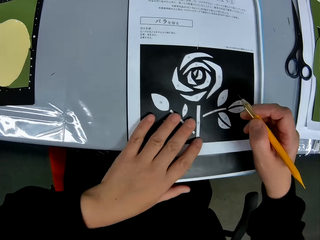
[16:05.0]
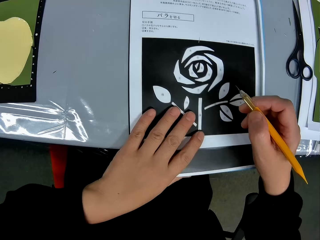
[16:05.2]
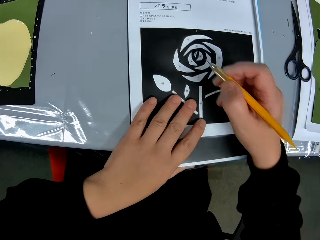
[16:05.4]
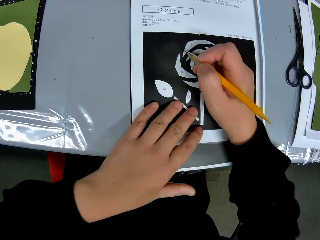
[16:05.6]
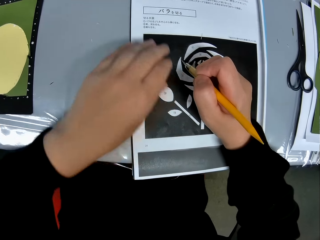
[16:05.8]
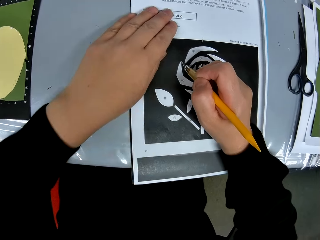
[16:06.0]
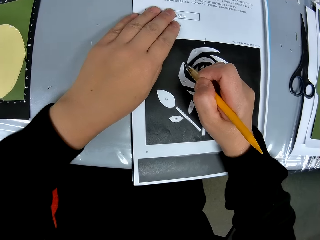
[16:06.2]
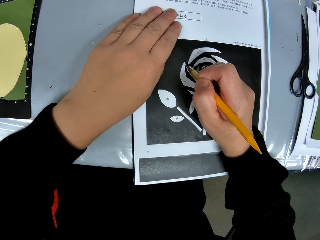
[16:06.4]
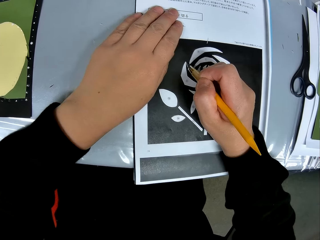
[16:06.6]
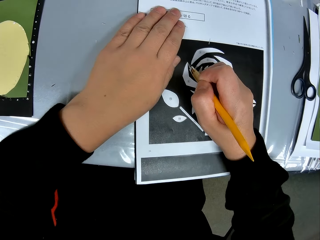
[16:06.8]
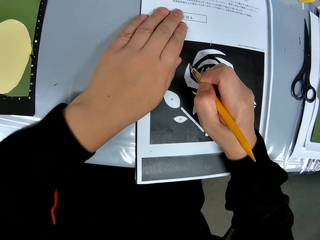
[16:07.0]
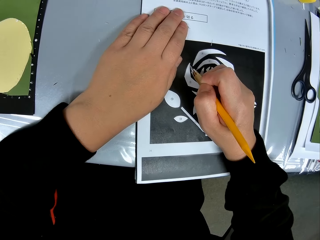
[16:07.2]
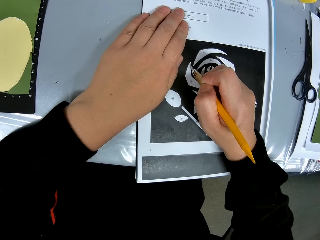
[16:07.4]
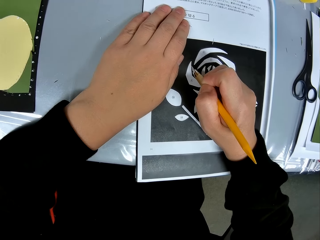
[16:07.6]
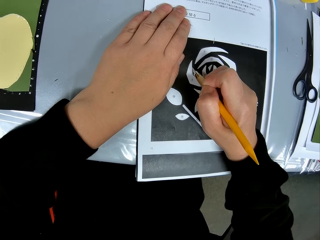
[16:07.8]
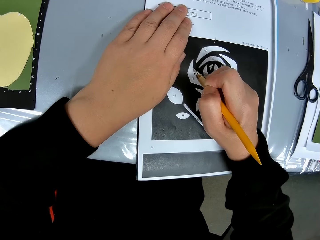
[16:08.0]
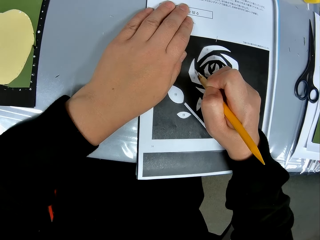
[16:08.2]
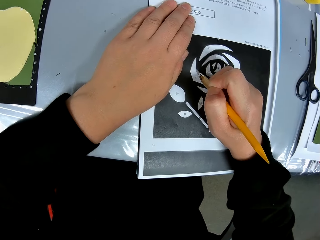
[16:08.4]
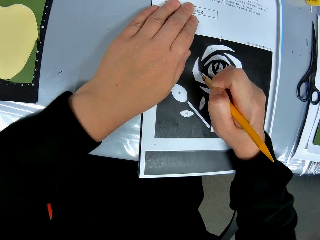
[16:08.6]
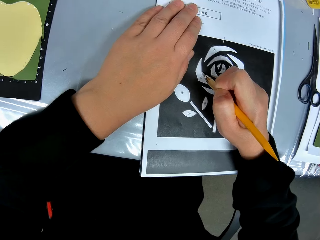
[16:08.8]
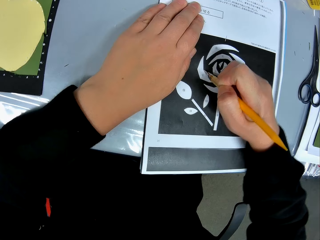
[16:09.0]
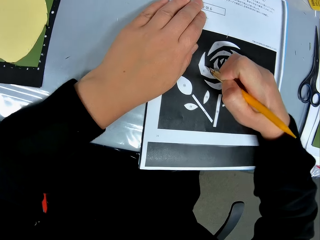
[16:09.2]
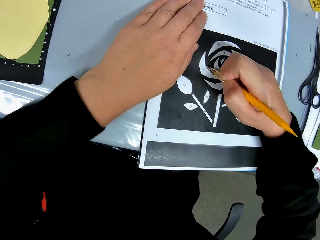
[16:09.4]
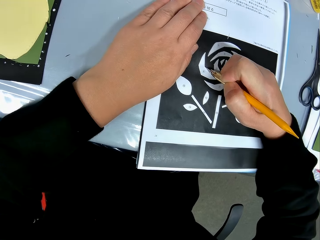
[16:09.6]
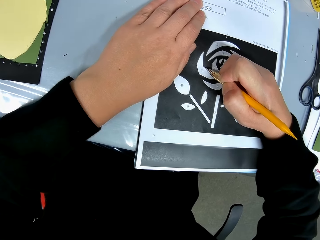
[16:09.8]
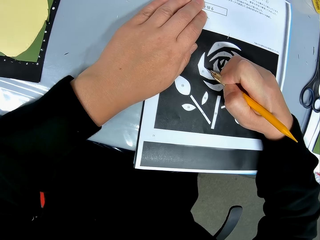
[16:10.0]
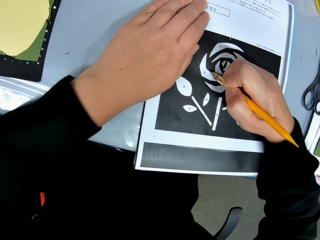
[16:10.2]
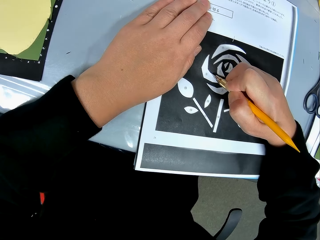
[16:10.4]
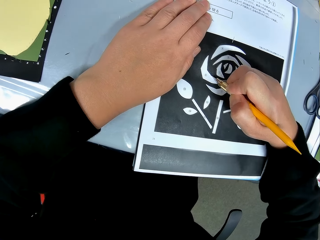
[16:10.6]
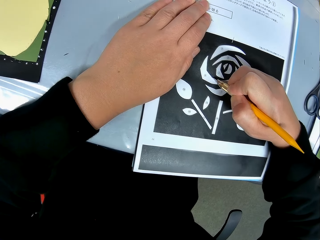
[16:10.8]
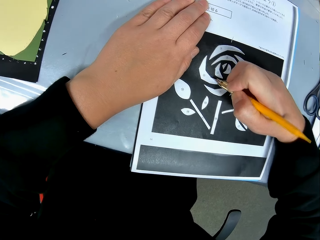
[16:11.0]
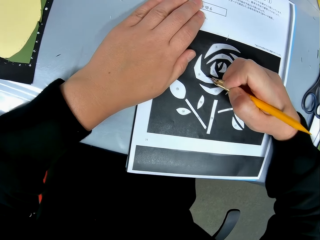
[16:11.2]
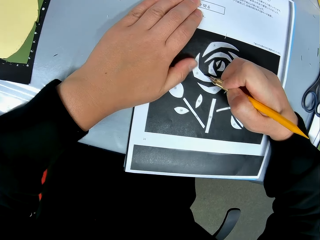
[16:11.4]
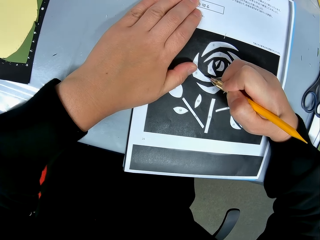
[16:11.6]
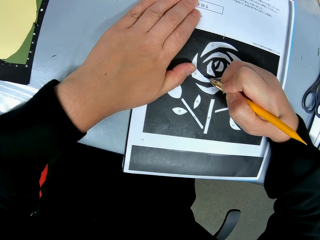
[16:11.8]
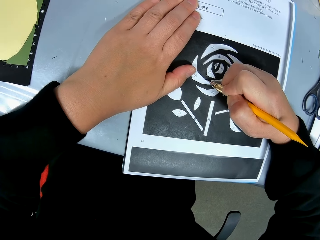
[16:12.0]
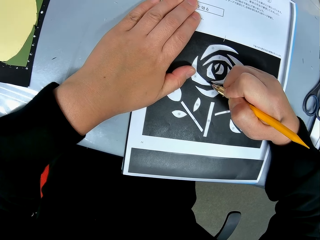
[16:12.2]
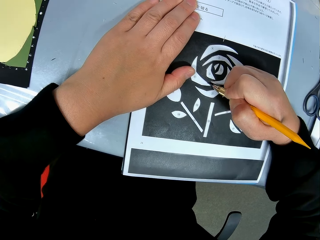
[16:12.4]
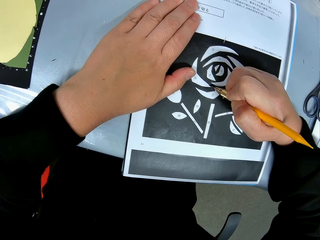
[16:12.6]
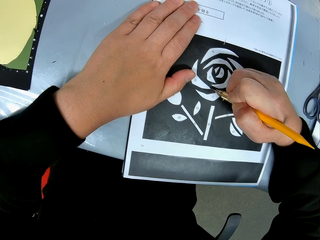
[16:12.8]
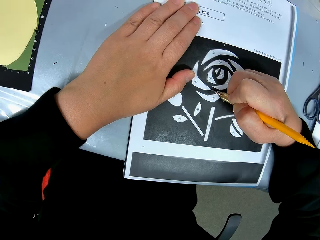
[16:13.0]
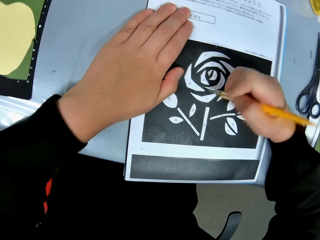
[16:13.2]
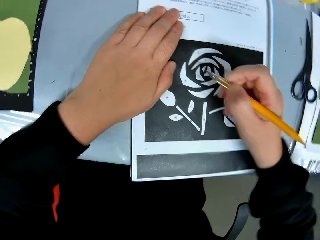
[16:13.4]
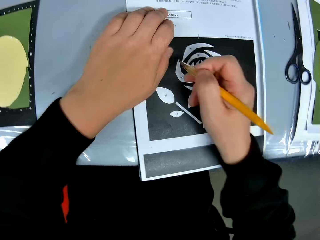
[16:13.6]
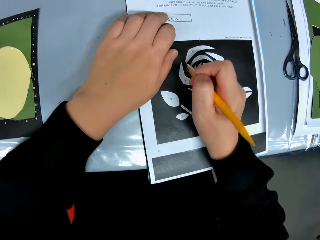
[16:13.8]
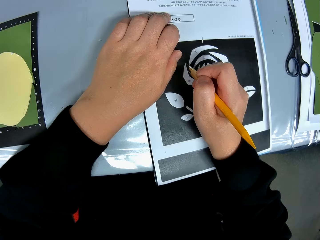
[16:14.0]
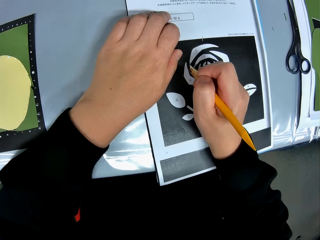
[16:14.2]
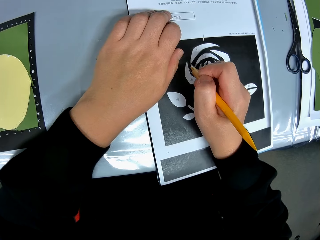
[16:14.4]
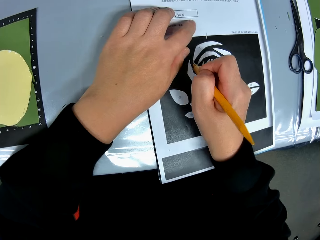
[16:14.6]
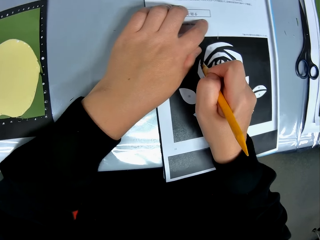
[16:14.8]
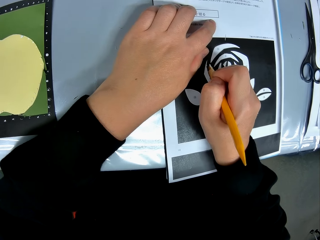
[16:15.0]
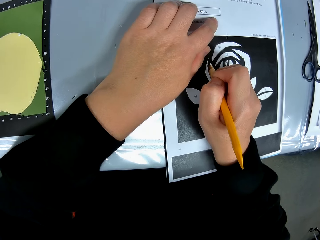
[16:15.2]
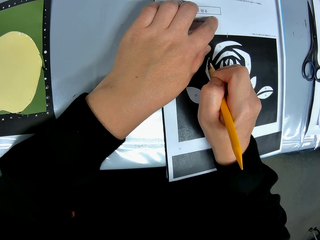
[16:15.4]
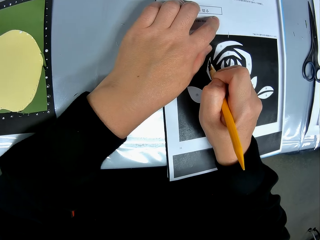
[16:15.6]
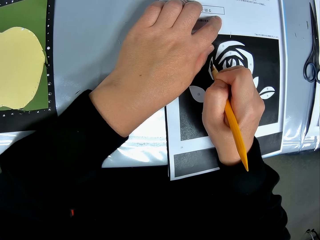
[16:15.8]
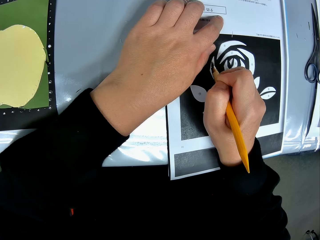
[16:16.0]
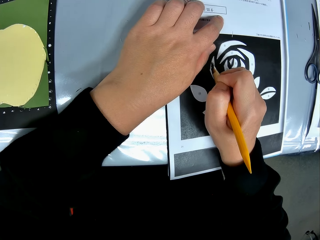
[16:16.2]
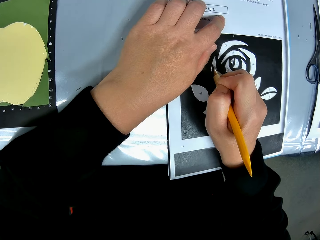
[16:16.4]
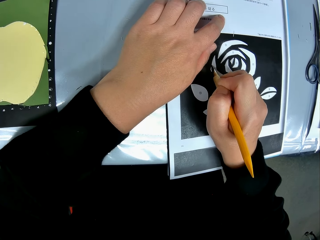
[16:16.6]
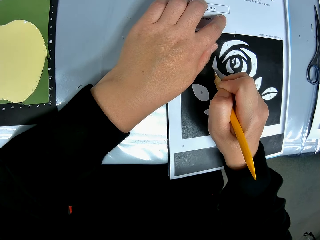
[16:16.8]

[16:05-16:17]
The camera wearer pushes the sketching paper. He continues tracing the drawing on the paper with the craft knife. He puts his hand on the paper.

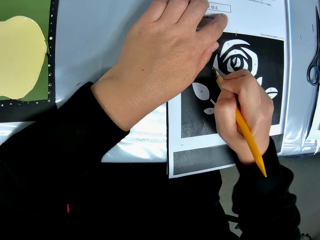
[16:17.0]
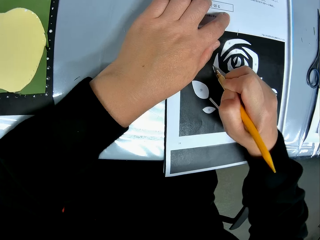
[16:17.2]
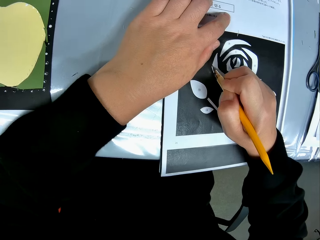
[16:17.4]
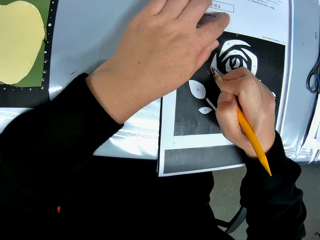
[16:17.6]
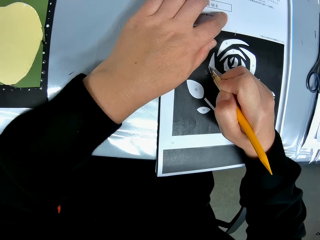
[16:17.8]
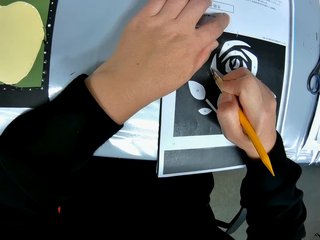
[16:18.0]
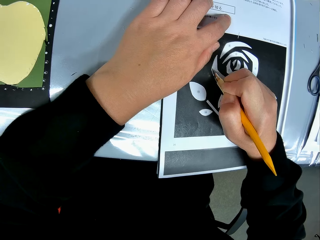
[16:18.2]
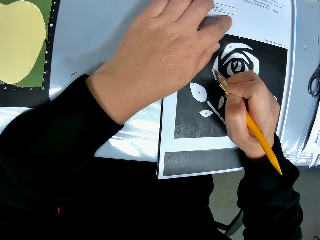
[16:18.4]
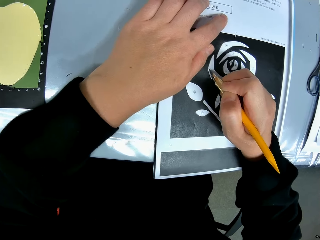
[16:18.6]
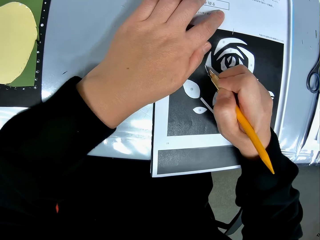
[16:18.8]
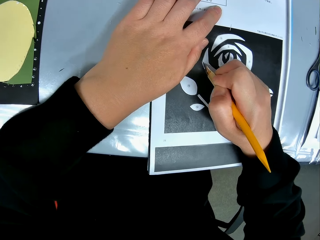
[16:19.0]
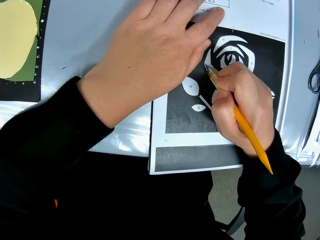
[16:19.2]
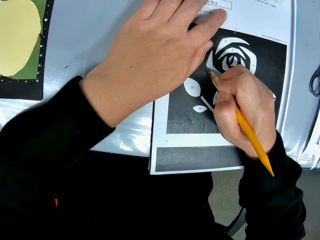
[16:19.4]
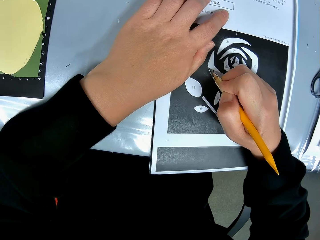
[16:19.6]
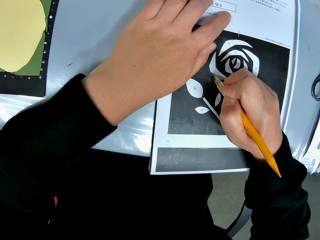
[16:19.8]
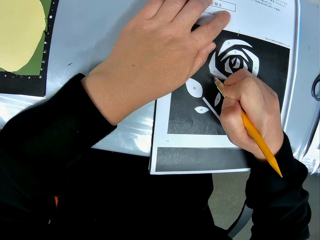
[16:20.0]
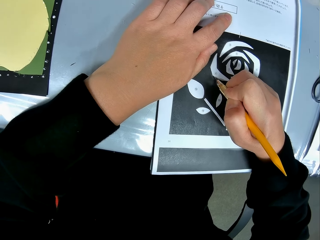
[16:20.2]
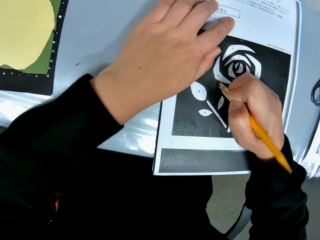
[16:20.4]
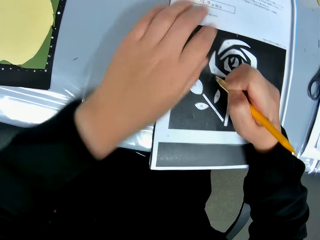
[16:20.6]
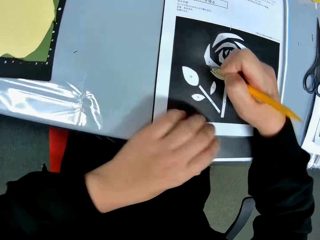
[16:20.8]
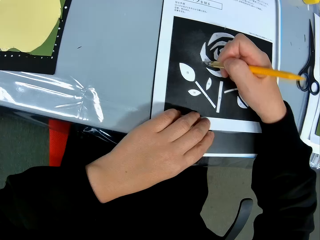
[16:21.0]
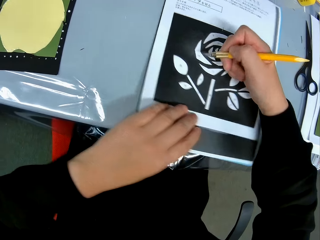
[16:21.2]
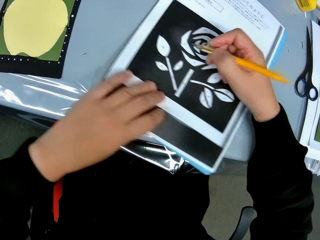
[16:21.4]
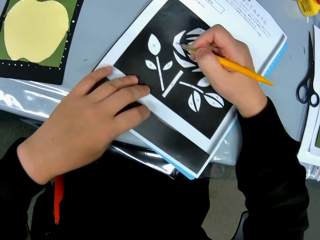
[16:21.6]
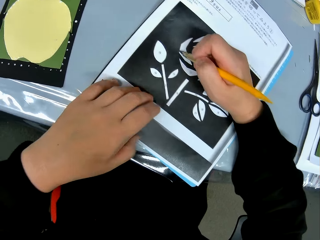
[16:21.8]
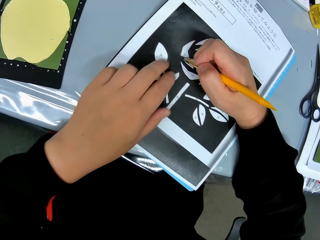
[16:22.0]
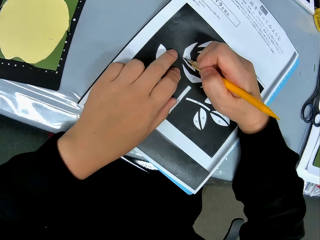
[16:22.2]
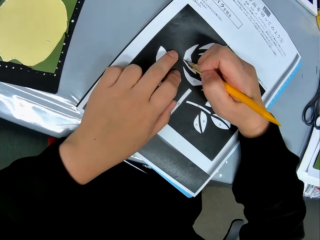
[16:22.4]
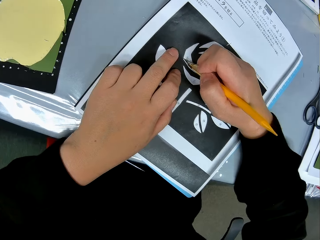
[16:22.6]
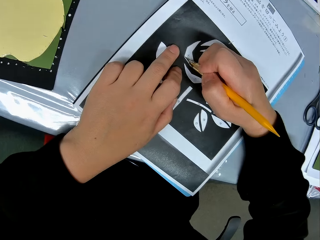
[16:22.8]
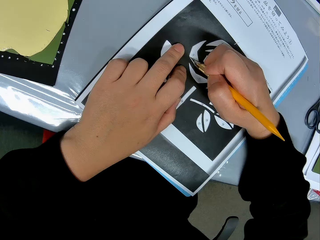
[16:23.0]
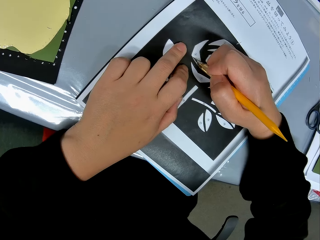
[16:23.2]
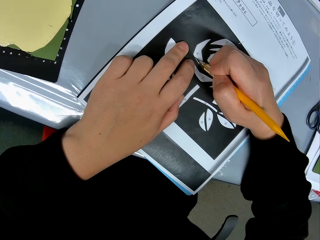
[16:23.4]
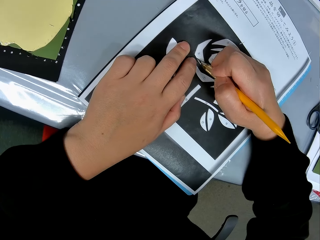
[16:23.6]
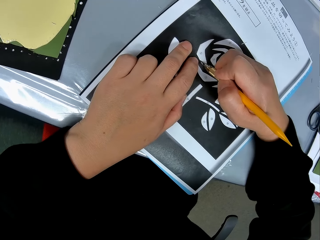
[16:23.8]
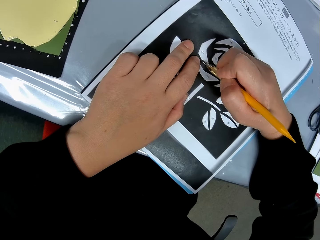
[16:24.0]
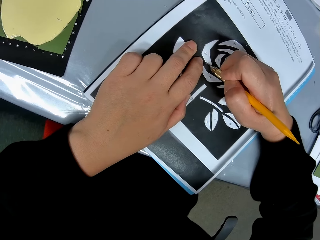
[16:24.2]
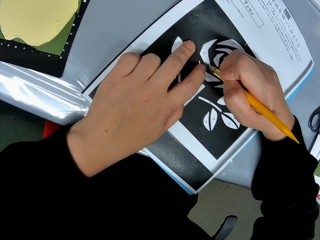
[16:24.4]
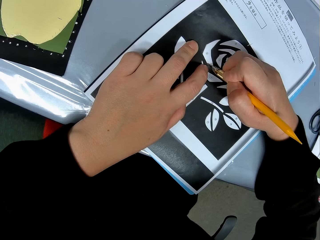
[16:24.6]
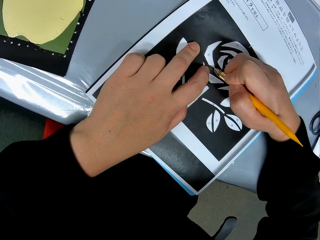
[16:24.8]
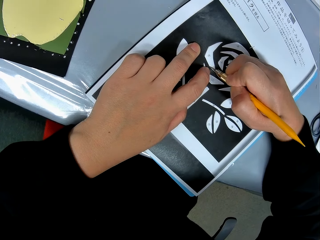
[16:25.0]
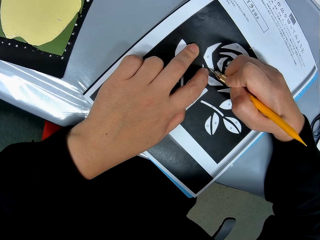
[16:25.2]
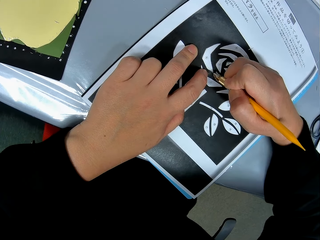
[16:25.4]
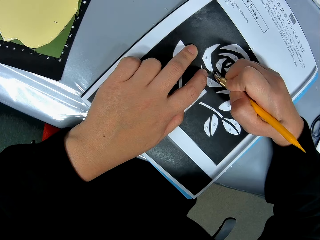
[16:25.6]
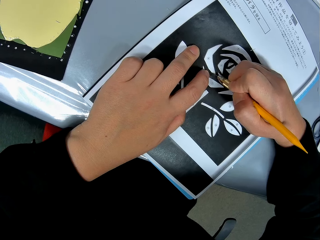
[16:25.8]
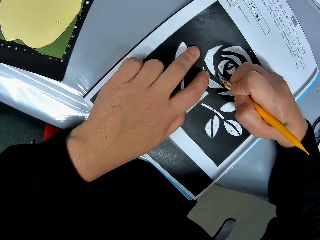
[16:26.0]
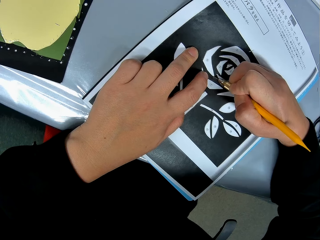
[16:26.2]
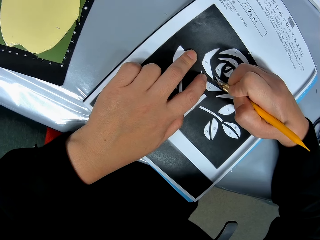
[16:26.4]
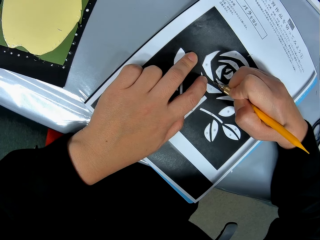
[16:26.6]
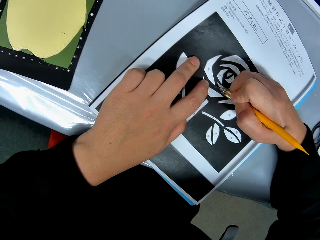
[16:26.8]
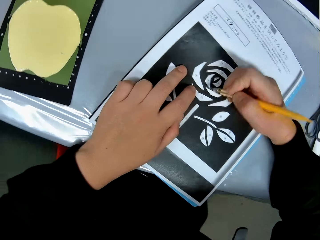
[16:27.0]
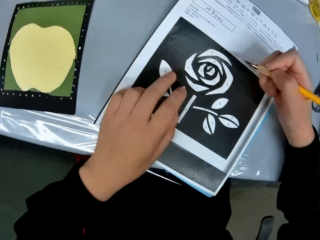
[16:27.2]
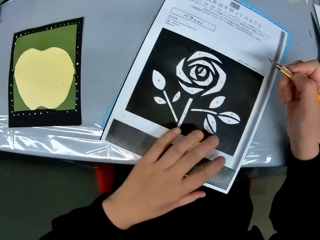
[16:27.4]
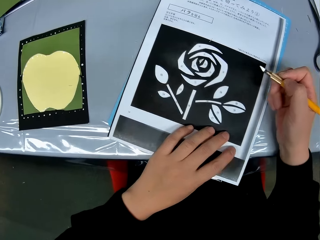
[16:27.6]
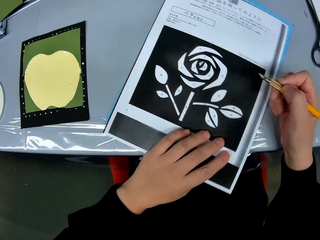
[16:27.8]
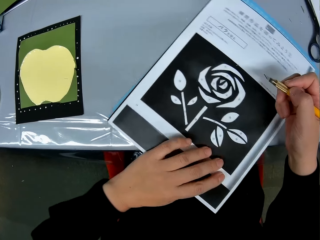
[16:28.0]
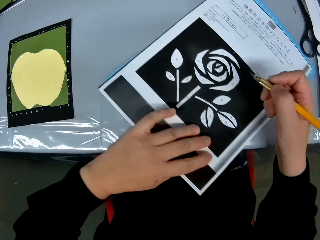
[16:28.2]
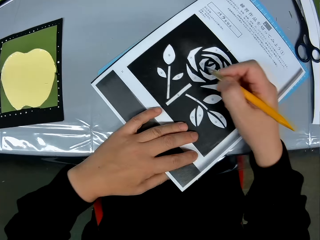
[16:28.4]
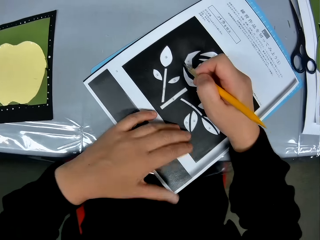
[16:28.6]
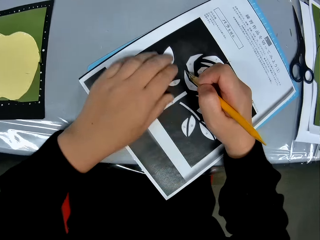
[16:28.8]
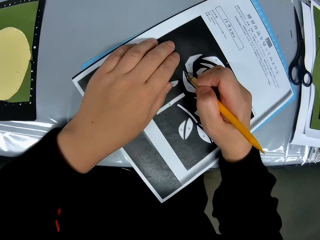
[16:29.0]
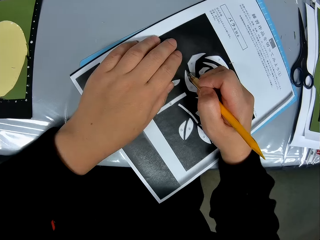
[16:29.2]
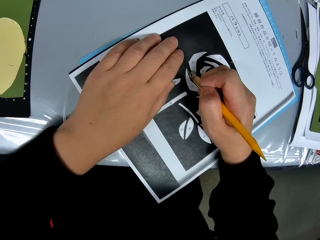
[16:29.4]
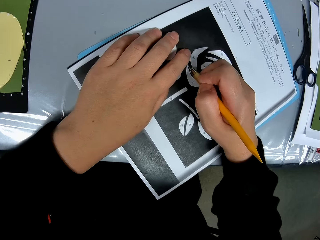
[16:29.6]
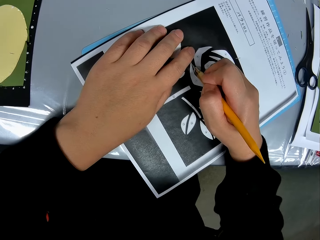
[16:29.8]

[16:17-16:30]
The camera wearer adjusts the position of the paper on the table again. They turn the sketching paper. They continue tracing the drawing on the paper with the craft knife. They adjust the position of the paper on the table again. They turn the sketching paper. They continue tracing the drawing on the paper with the craft knife.
